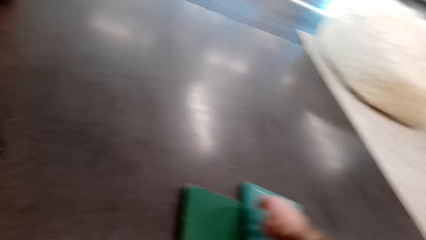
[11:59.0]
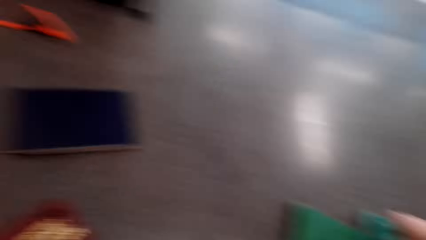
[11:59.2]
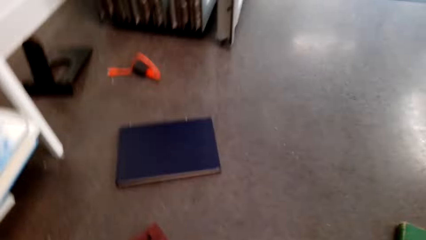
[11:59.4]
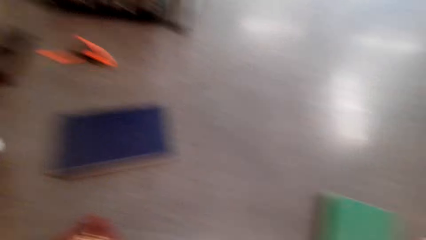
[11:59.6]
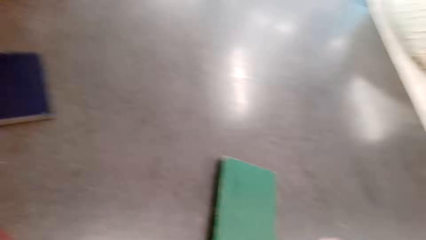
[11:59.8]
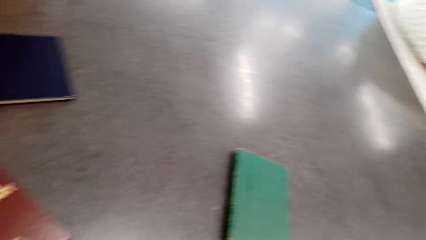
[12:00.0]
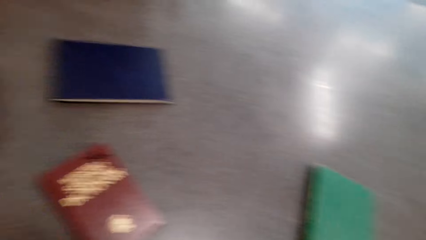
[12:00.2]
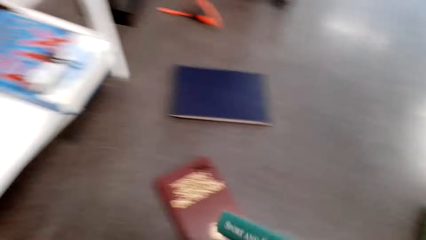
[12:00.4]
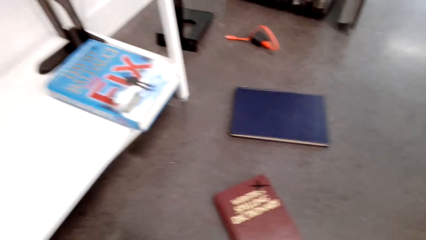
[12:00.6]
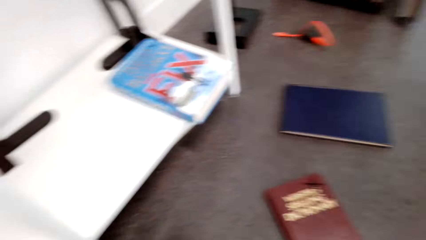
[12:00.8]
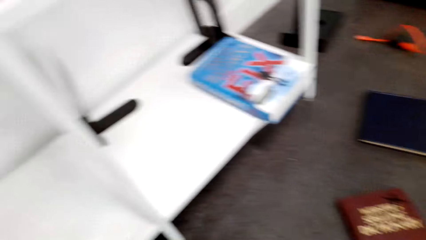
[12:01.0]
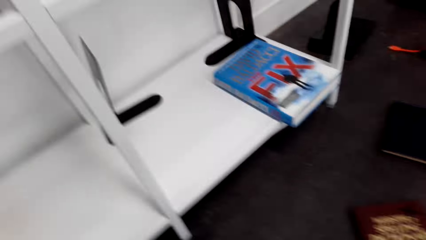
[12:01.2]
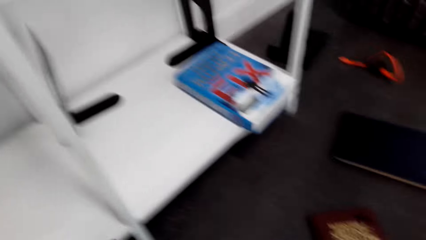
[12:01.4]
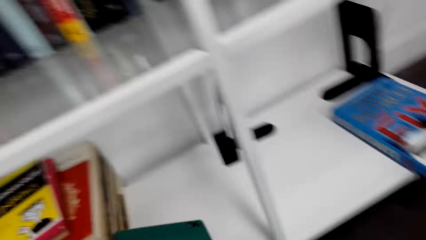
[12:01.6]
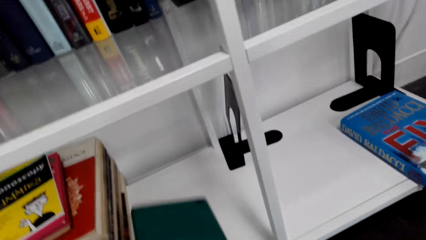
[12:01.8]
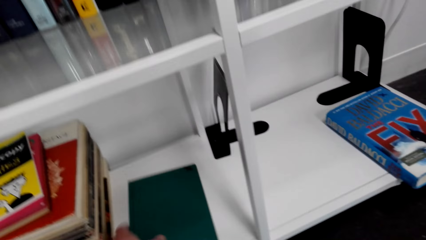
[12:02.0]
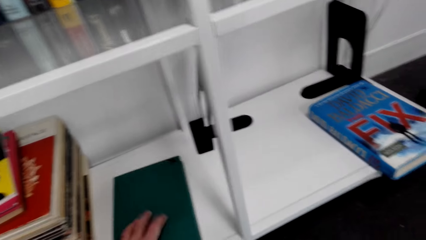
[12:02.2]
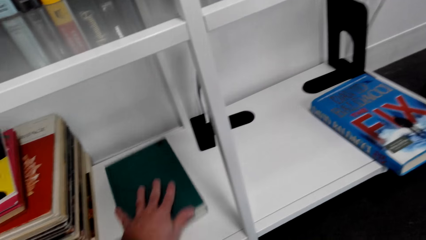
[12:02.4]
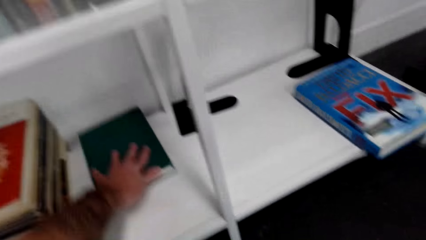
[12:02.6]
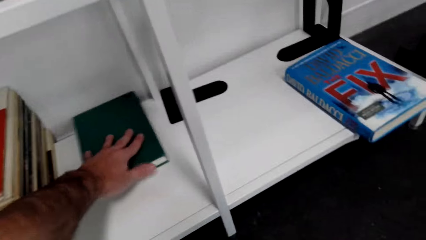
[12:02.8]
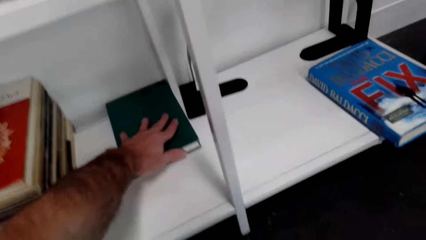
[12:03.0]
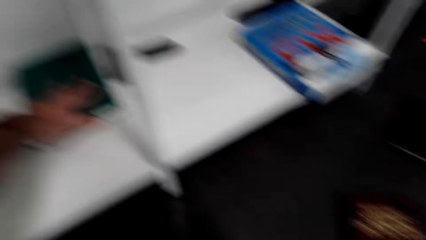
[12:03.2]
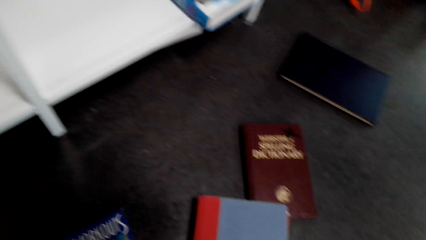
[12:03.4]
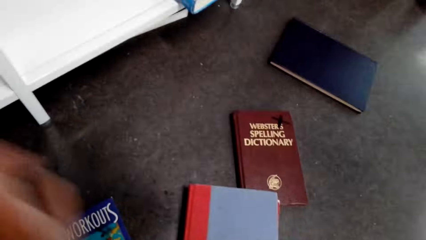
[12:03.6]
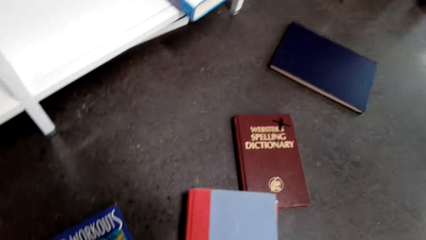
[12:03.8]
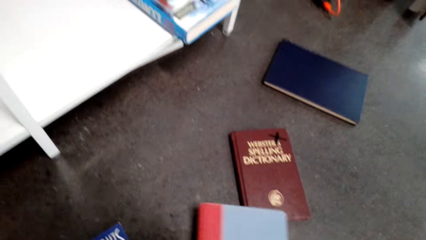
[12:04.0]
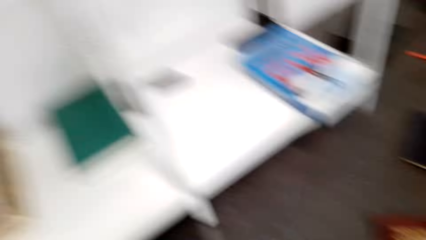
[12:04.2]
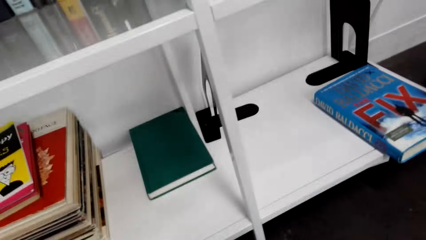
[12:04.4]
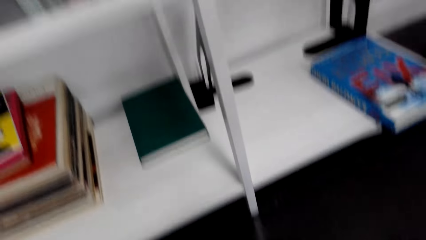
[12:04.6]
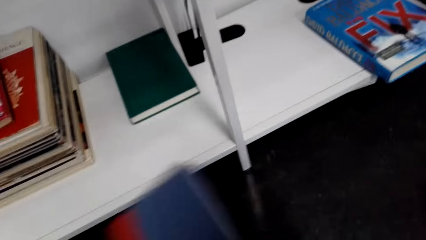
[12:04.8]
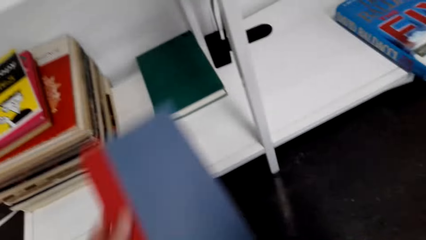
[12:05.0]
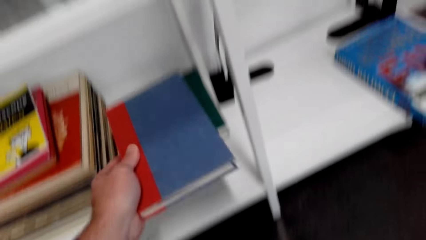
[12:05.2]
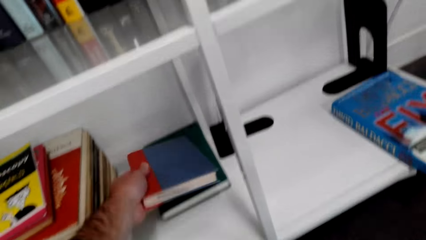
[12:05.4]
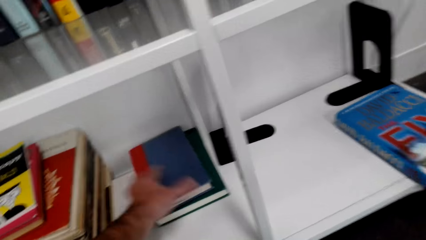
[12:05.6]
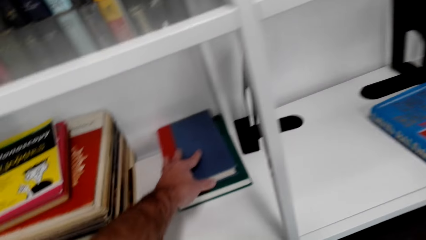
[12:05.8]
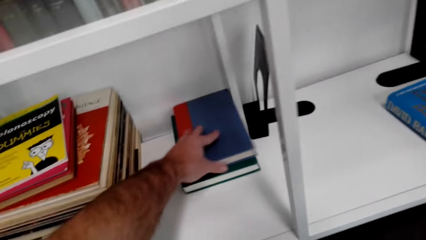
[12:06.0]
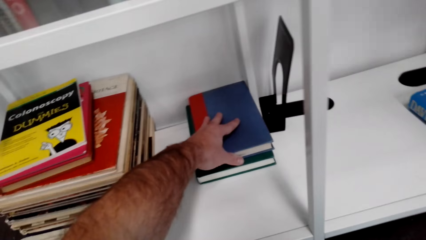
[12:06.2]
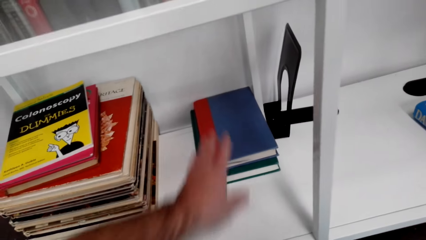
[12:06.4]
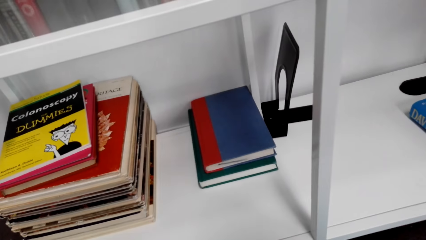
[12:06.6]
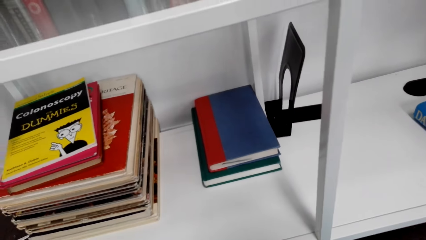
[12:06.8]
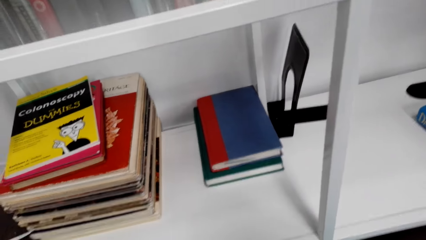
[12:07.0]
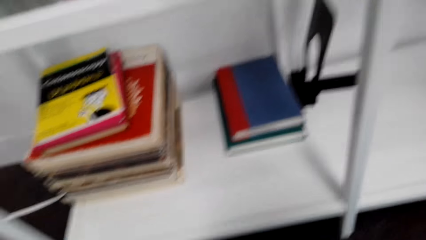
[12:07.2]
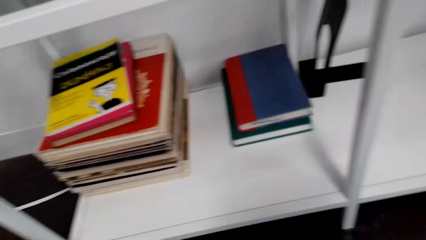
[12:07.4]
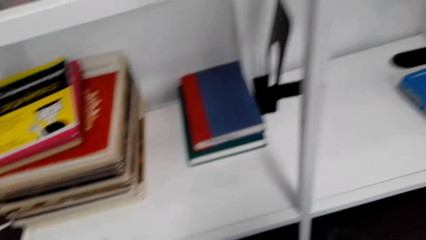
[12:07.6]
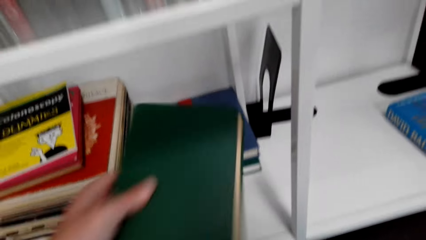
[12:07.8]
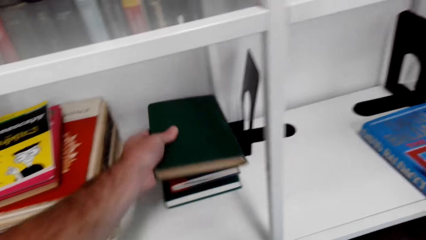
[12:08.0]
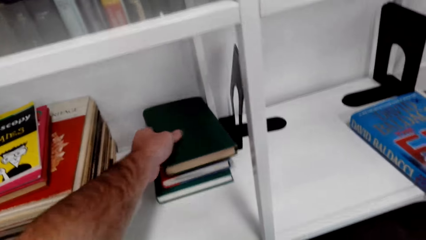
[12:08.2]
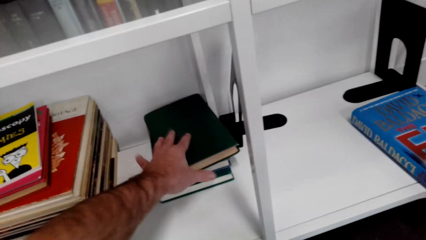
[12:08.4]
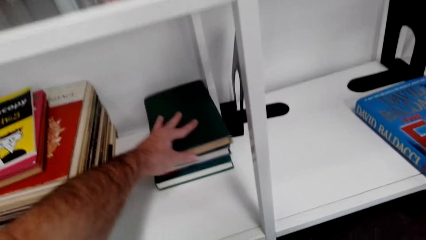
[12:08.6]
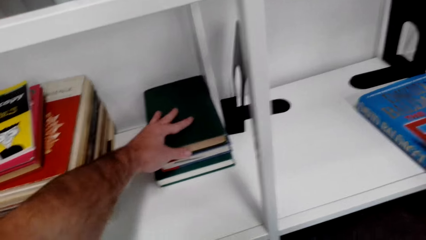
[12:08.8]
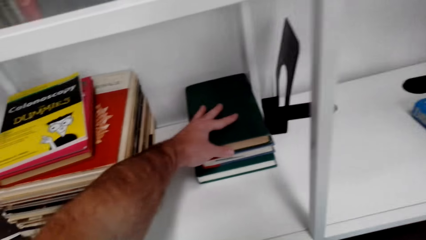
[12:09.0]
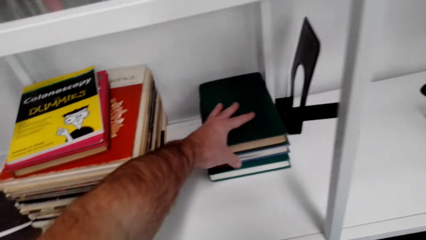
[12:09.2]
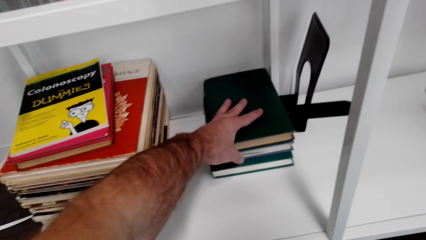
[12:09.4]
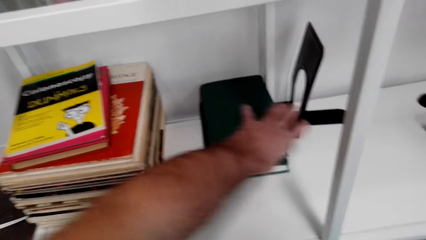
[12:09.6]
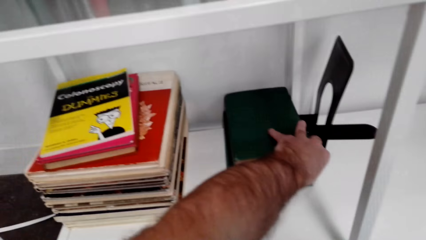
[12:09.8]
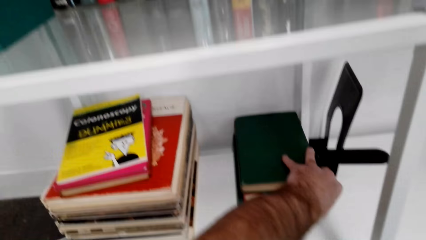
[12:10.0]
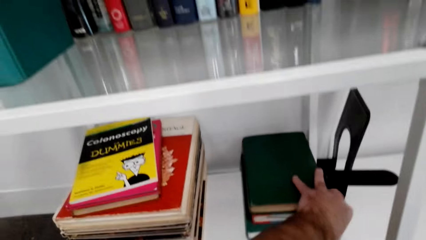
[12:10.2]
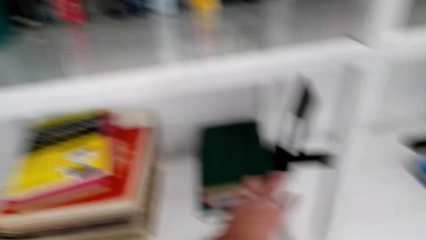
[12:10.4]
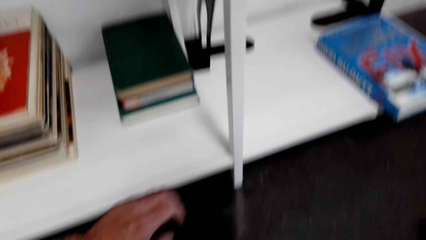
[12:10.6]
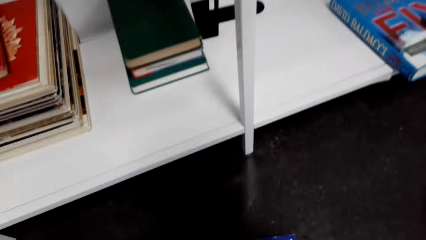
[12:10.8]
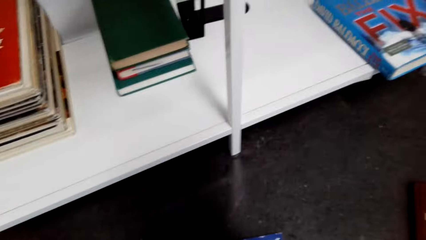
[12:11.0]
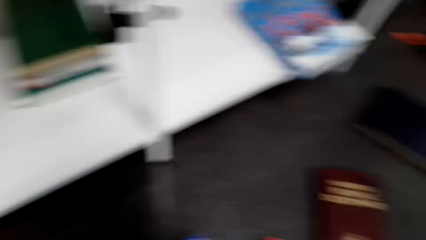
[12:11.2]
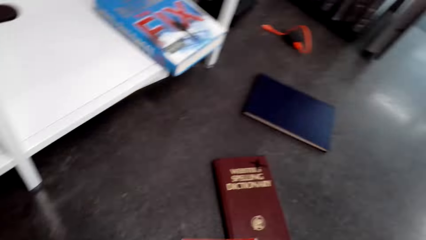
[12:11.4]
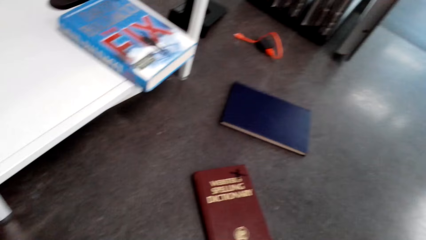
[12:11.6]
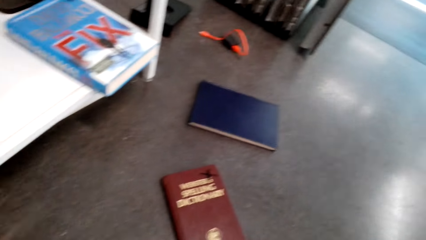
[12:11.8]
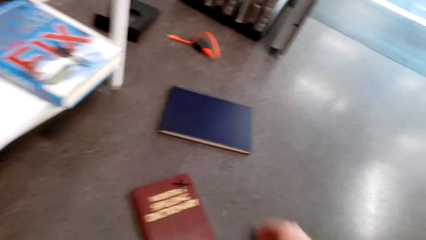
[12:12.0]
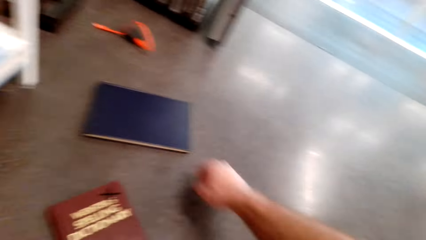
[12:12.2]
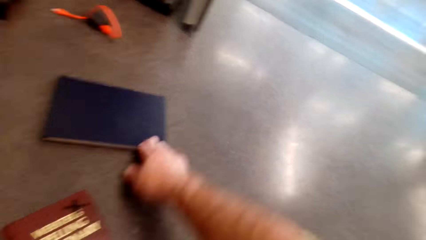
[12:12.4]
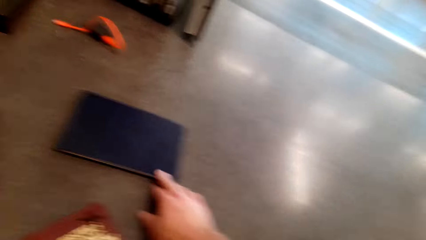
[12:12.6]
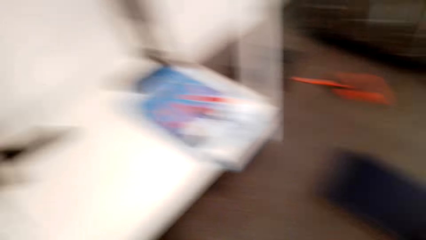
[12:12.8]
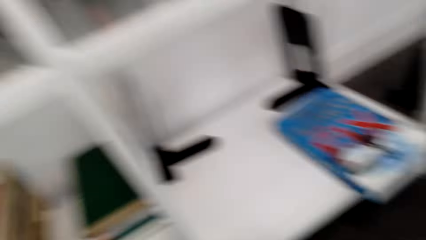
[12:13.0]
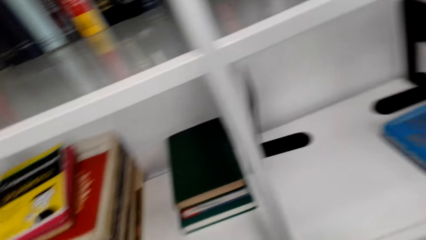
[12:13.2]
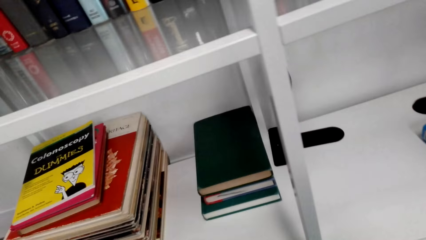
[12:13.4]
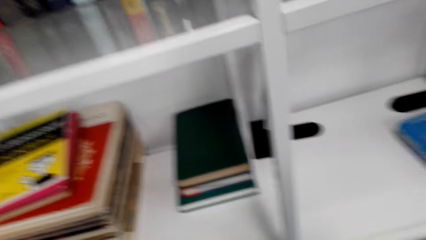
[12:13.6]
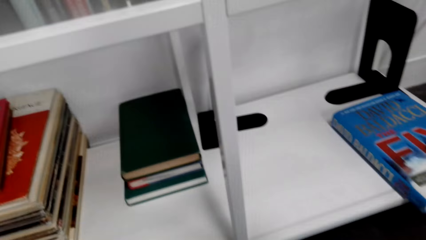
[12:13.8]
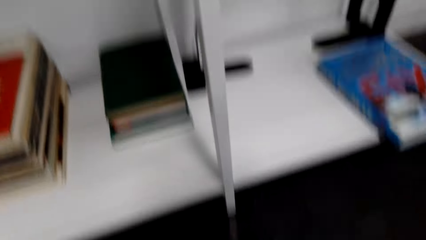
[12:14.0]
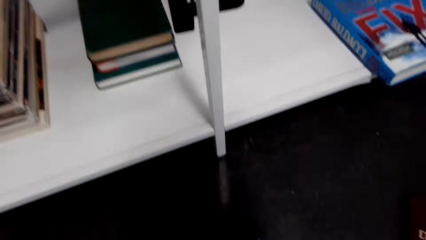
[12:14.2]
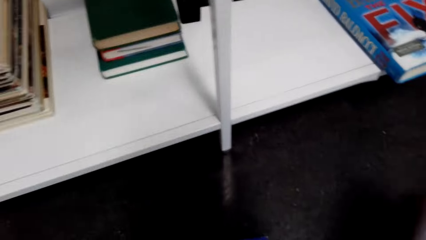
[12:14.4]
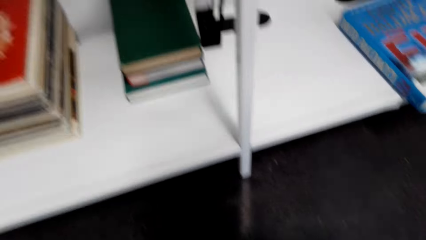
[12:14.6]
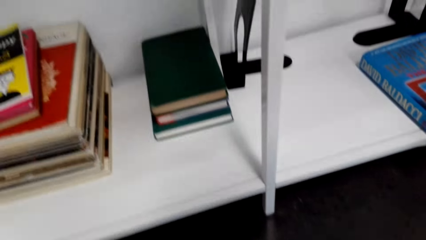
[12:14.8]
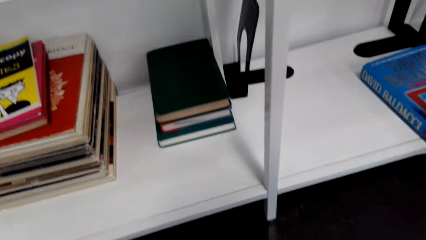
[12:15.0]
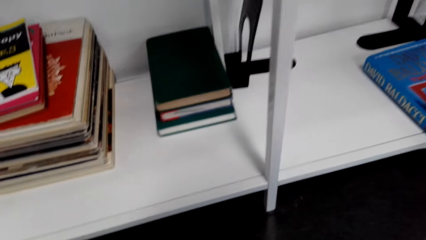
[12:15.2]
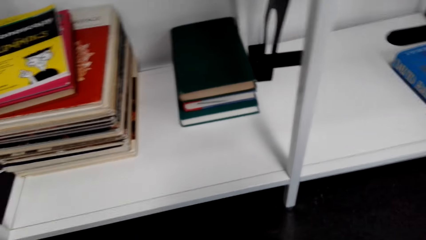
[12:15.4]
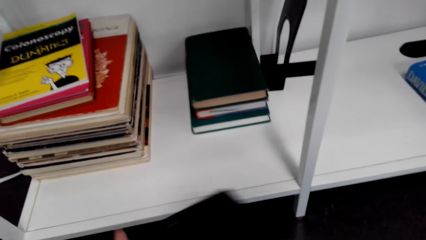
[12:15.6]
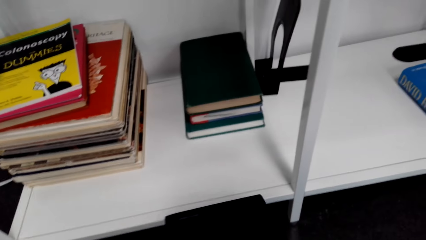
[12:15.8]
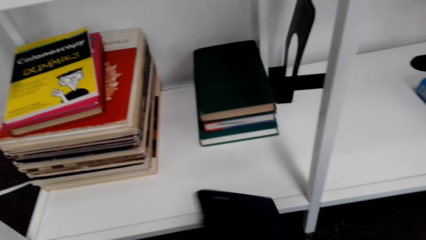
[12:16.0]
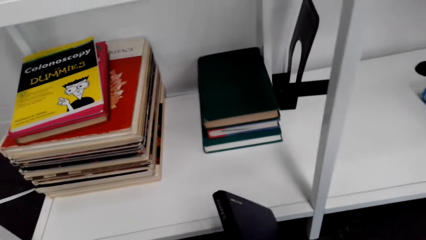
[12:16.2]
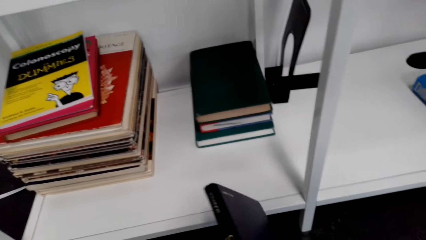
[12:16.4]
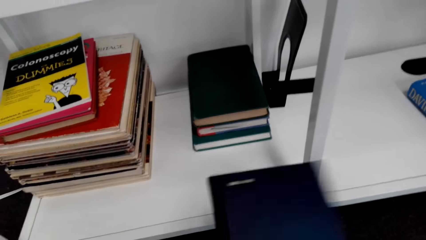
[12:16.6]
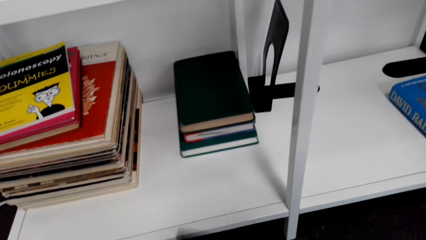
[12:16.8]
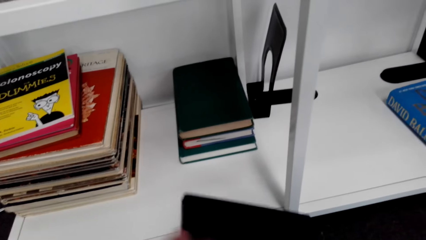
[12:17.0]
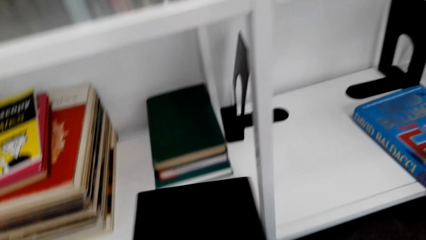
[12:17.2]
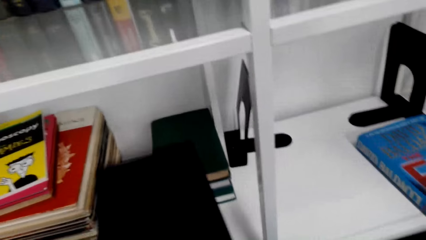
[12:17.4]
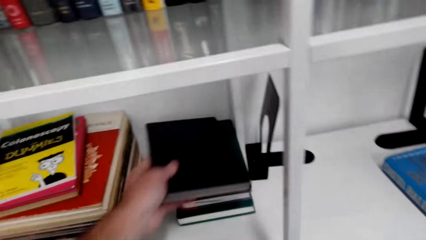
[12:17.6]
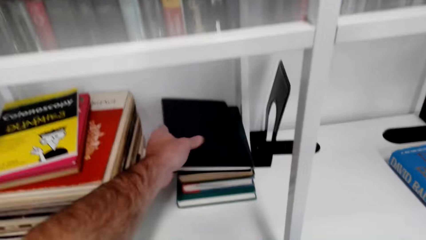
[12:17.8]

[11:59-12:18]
The camera wearer puts the book on the shelf. They put the book on the shelf again. They sort the books on the table. They put the book on the shelf. They pick up the book. They put the book on the shelf.
